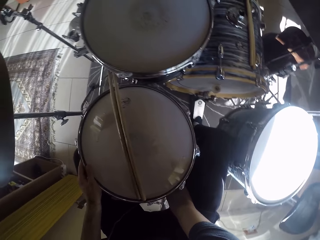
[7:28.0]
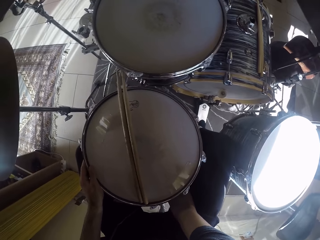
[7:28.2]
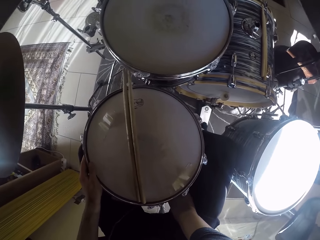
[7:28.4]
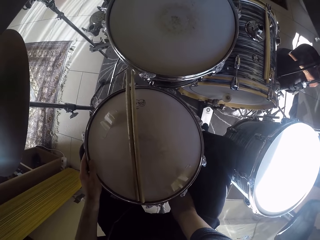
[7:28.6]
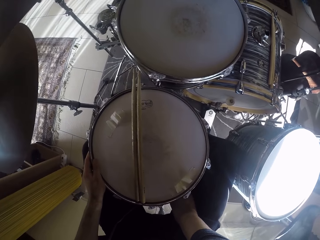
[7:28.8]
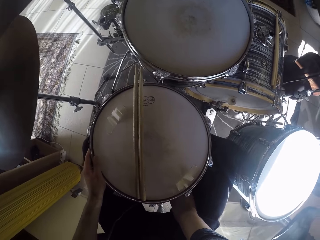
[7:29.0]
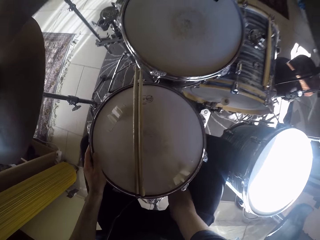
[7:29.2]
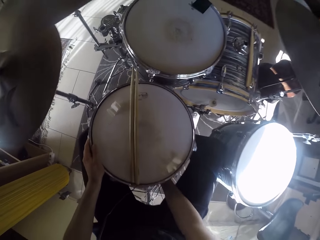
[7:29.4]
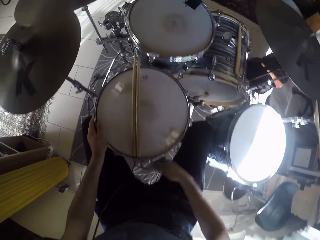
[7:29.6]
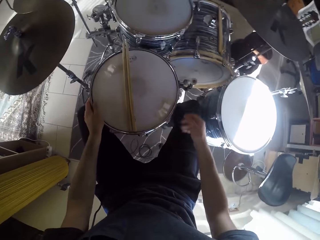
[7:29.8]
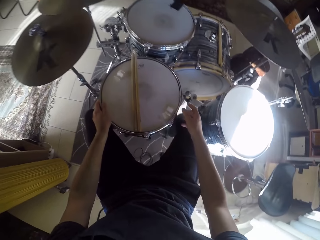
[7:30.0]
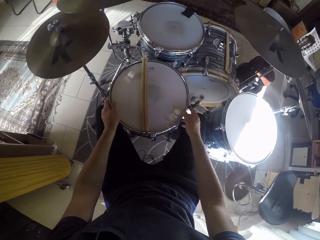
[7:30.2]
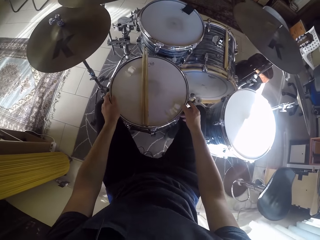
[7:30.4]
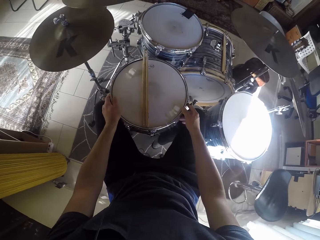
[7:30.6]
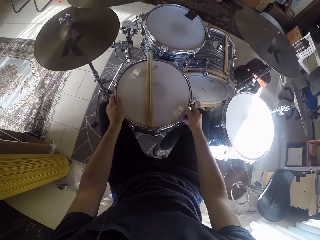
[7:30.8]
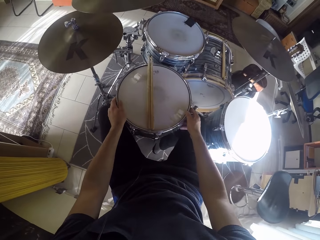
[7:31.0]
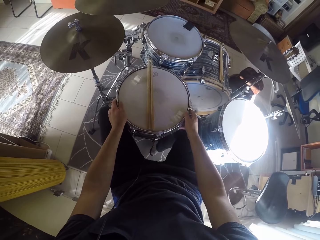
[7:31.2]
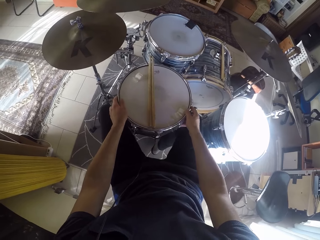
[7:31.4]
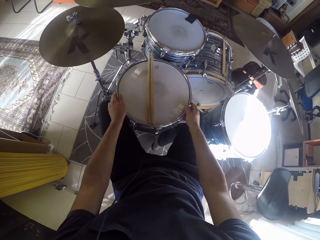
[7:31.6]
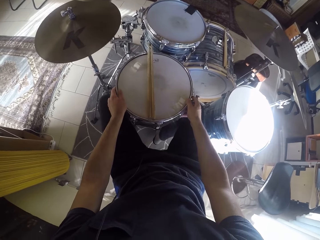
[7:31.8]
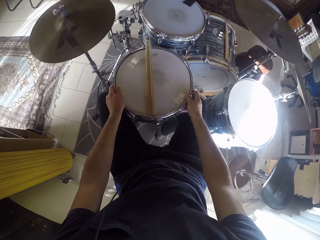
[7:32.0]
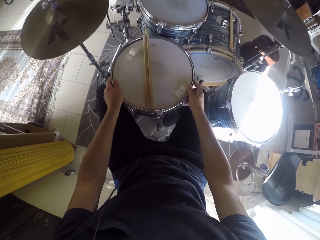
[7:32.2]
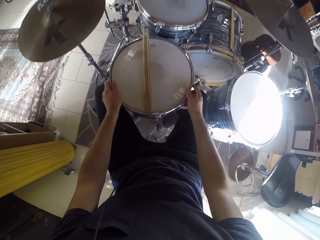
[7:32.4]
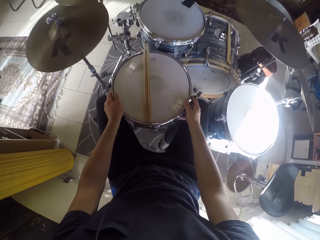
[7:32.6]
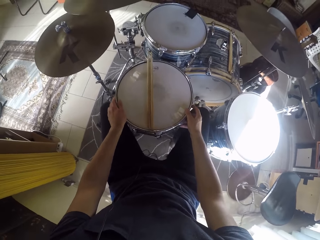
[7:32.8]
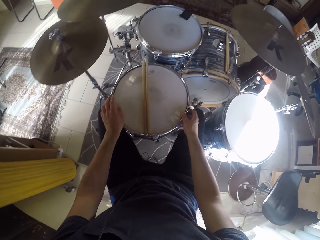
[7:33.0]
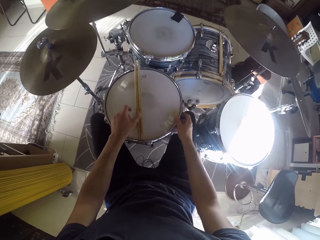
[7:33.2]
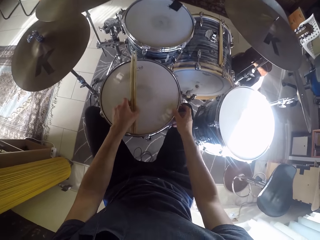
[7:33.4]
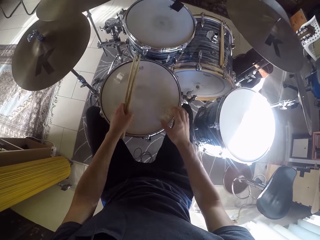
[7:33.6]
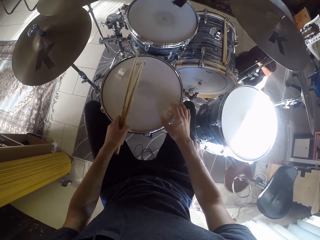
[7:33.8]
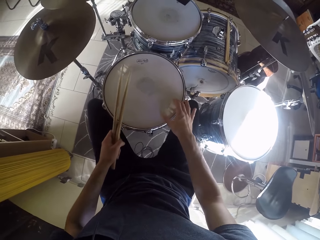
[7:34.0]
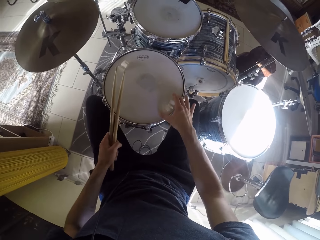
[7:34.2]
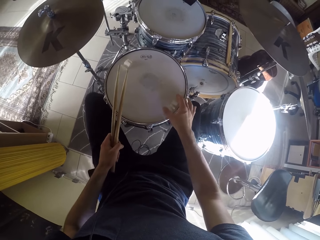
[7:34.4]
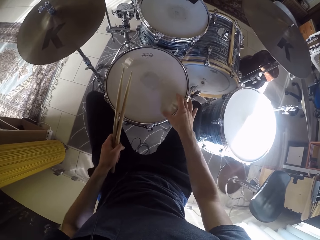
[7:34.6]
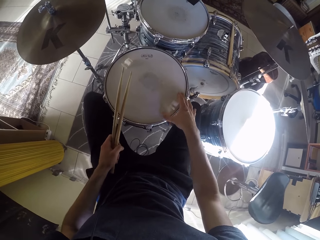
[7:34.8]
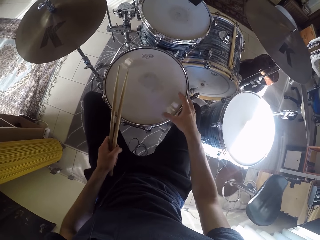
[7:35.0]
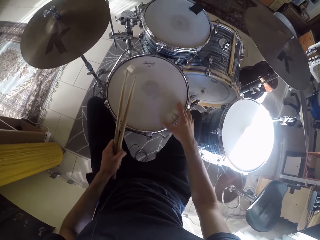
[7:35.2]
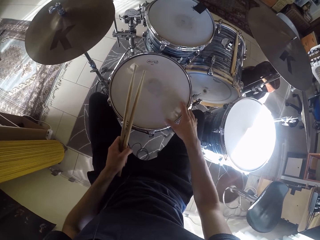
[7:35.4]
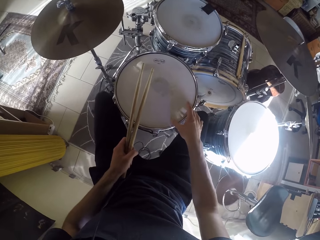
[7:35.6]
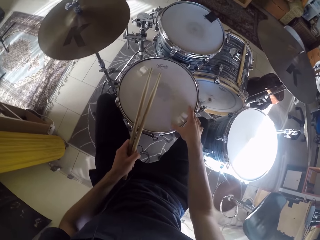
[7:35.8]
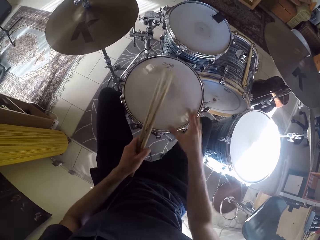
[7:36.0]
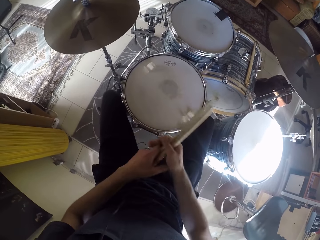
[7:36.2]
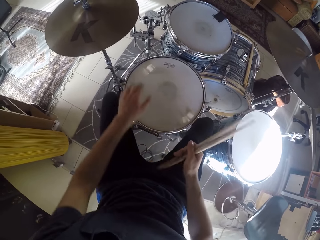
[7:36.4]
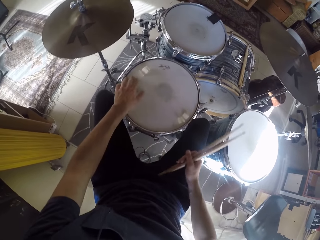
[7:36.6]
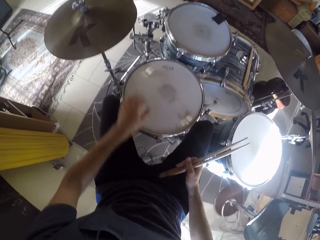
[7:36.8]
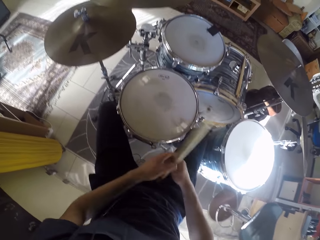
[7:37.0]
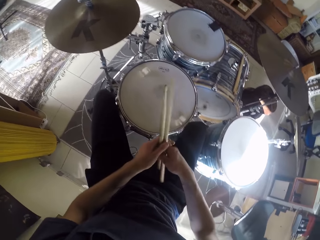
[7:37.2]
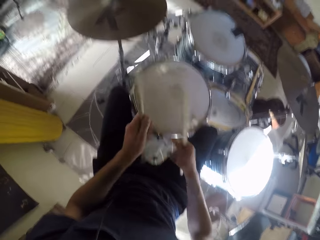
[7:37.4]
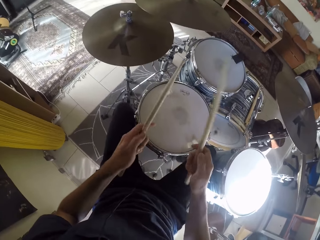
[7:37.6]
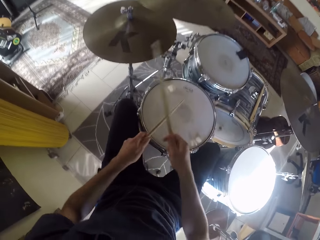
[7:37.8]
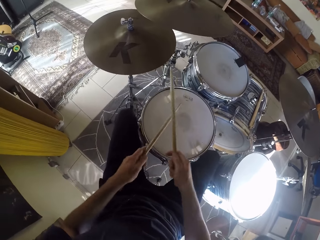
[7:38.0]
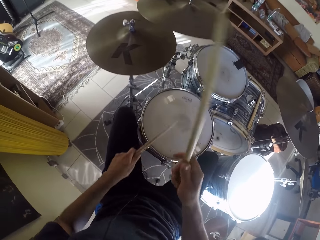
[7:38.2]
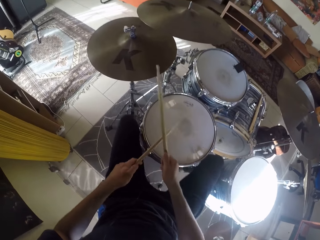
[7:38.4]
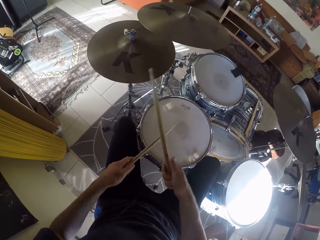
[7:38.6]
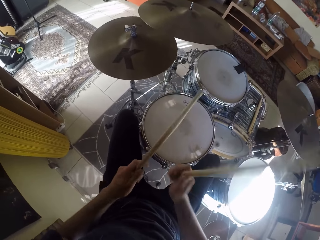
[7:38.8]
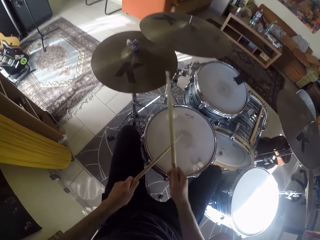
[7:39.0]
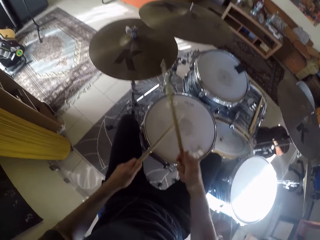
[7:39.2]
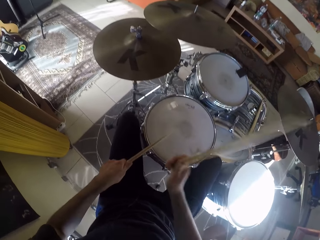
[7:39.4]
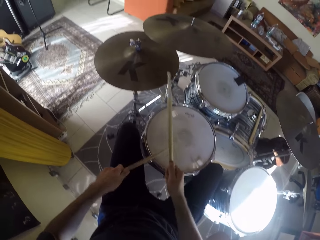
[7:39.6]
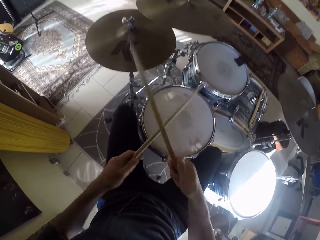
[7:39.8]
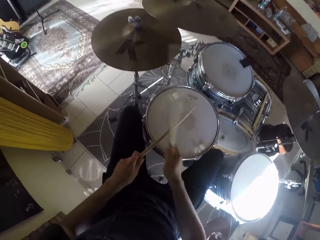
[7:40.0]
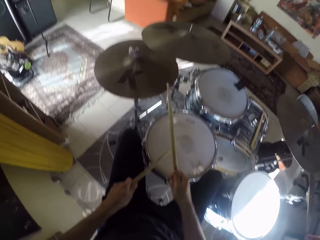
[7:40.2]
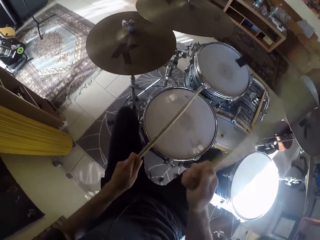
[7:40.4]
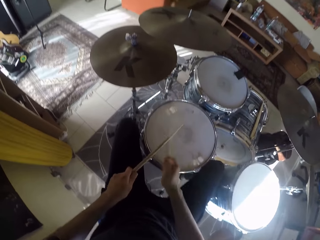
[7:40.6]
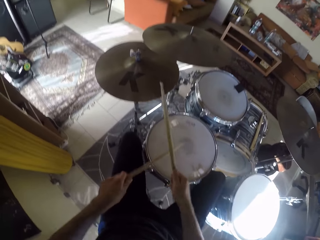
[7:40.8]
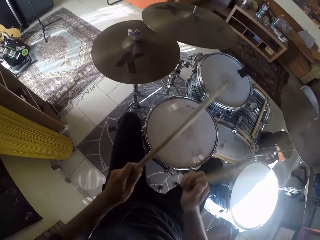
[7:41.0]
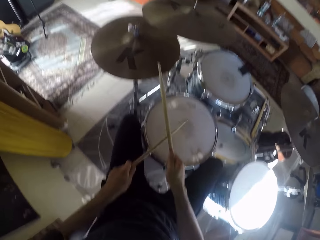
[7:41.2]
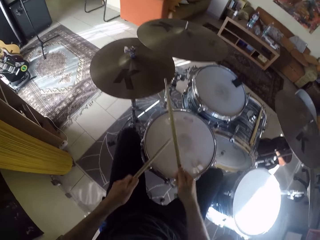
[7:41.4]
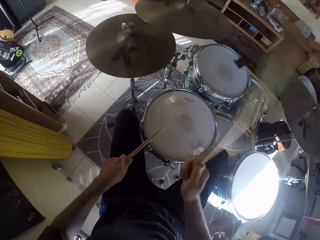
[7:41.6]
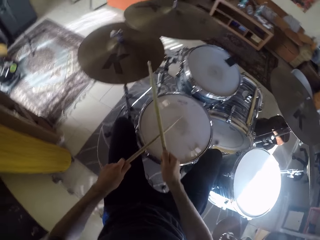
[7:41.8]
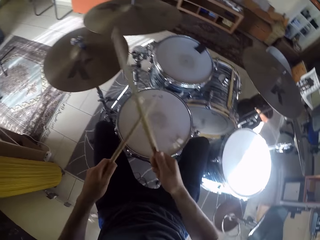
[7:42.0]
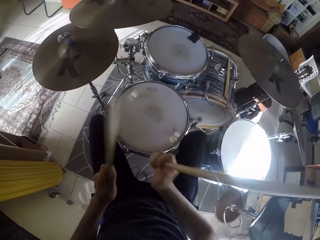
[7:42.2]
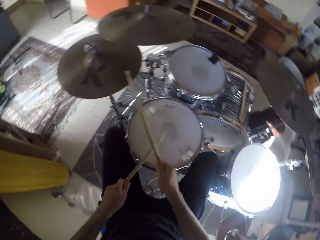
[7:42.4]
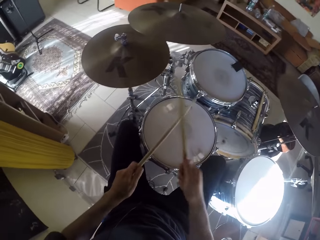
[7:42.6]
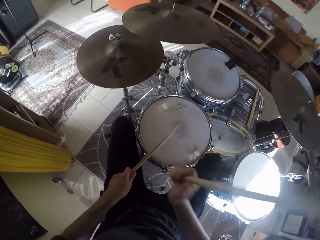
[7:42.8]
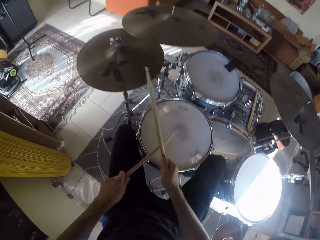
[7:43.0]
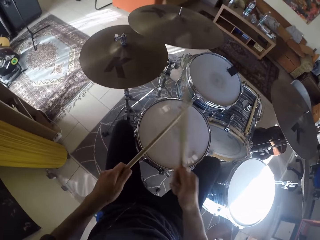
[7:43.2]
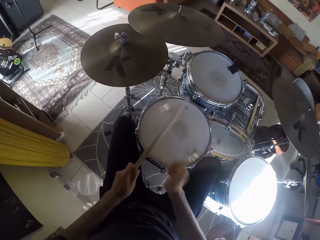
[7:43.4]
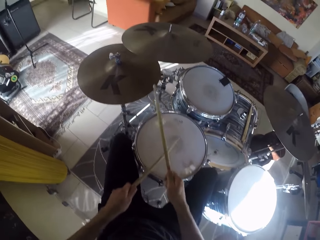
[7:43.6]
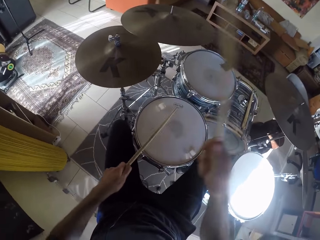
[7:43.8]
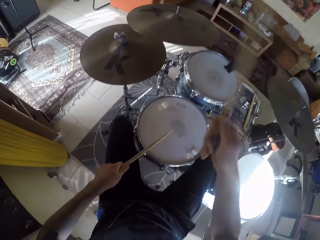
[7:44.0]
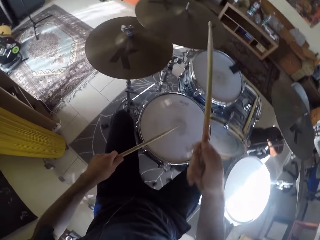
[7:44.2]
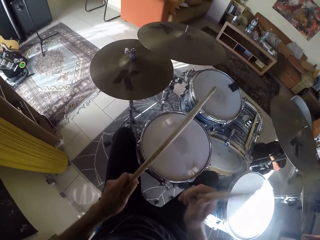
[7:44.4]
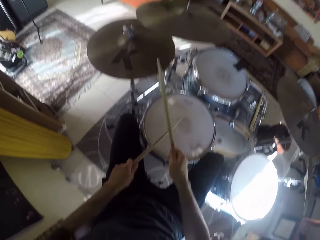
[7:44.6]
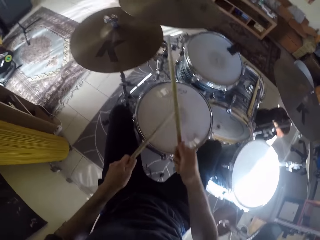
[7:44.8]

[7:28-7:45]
The camera wearer adjusts the drum. He plays the bass drum with his right leg. He steps on the drum. He picks up the drumsticks from the drum with his left hand. He touches the drum with his right hand. He moves his left leg. He moves the drumsticks from his left hand to his right hand. He touches the drum with his left hand. He takes one drumstick from his right hand with his left hand. He plays the set of drums with the two drumsticks in his hands. He plays the bass drum with his right leg. He moves his left leg.

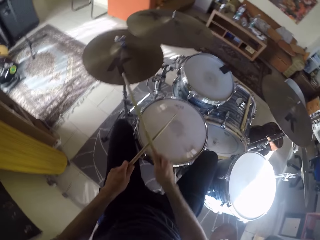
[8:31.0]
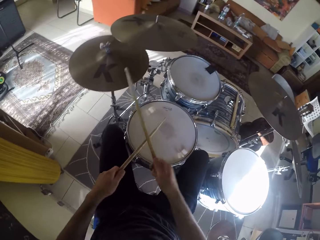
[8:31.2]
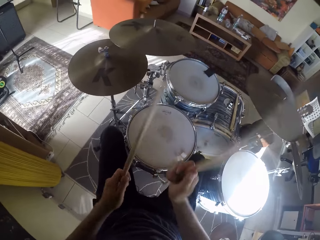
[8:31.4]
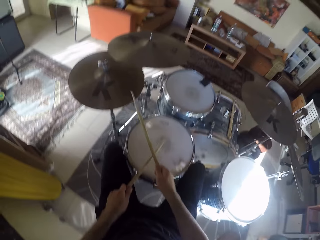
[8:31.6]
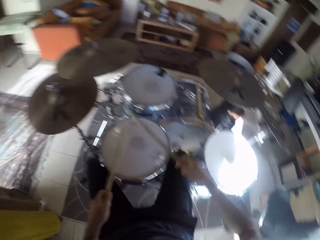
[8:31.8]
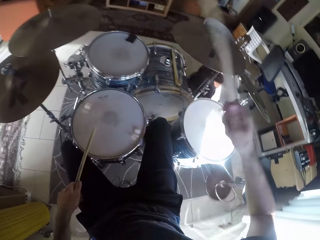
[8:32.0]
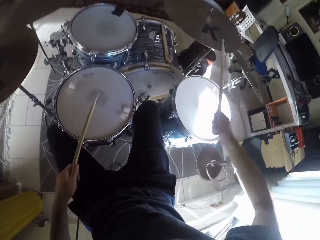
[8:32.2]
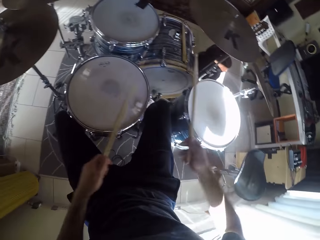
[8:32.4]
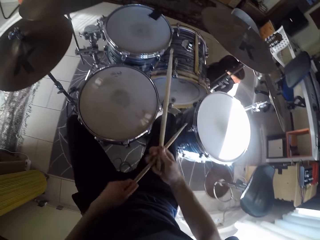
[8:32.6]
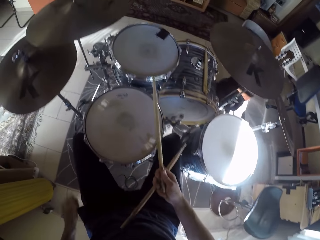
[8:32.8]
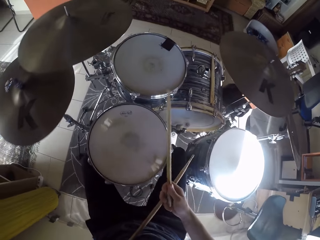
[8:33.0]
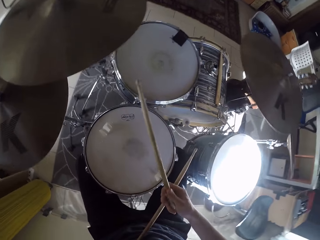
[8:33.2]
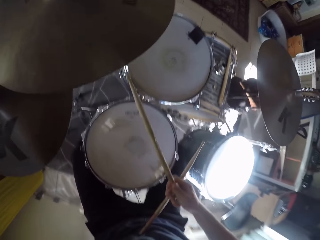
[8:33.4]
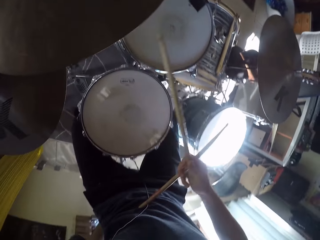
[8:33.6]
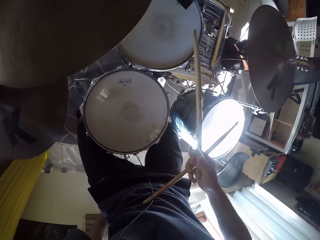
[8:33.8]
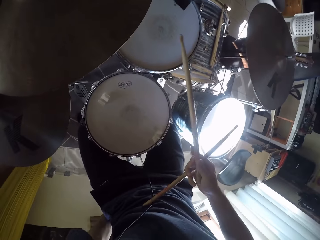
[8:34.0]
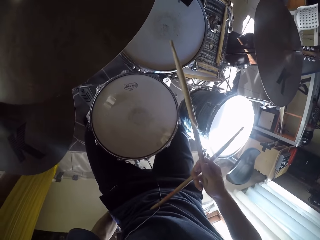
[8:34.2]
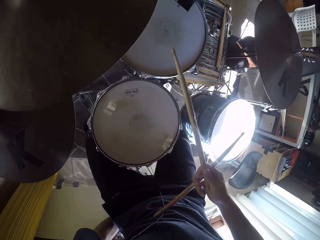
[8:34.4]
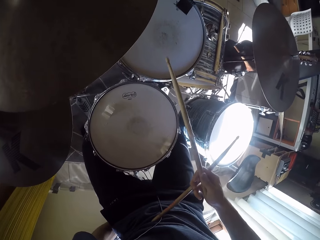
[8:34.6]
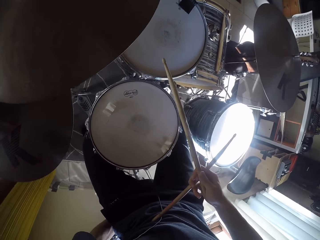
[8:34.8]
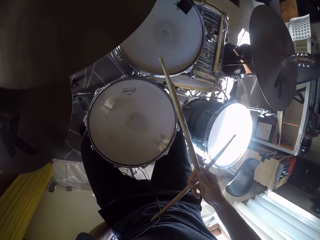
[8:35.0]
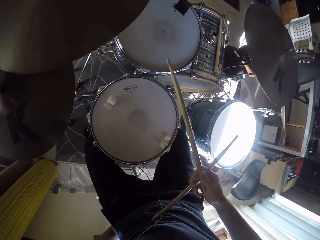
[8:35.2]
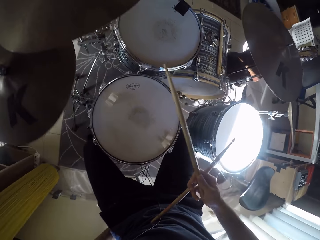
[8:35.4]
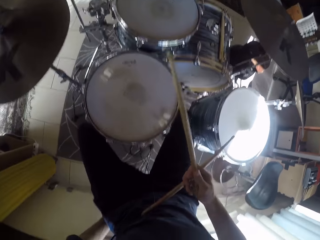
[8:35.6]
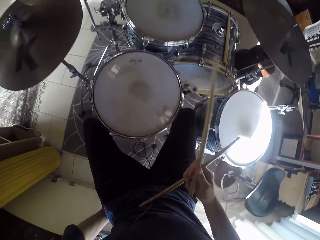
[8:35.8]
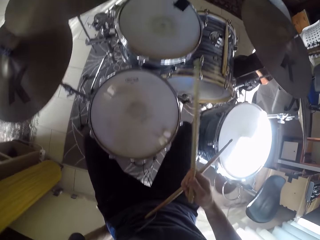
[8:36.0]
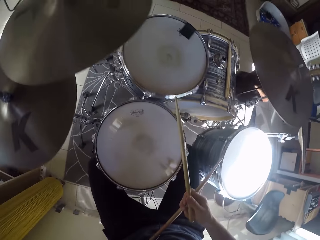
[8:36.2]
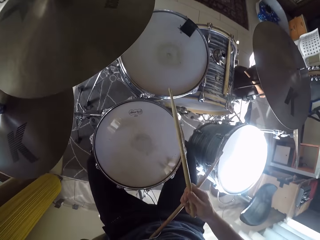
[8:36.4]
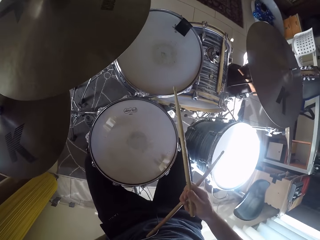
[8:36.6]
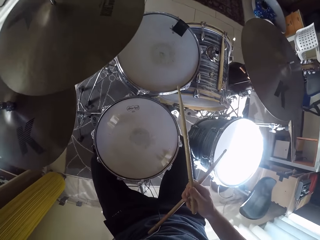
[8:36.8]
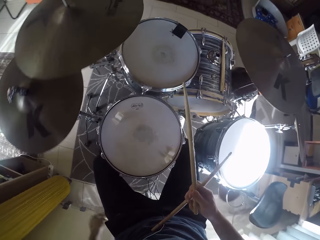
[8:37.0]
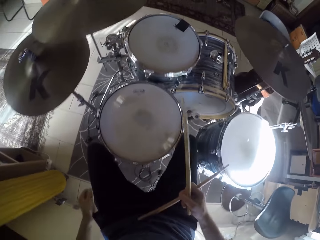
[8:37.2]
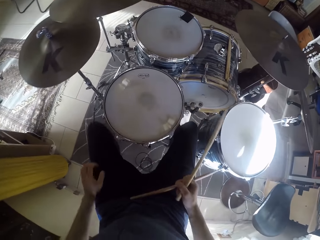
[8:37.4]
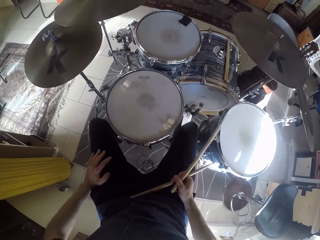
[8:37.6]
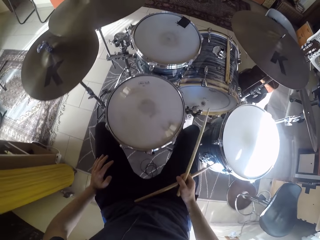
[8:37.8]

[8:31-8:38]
The camera wearer moves the drumstick in his left hand to his right hand. He stands from a stool. He adjusts the stool with his left hand. He sits on the stool. He touches the stool. He stands from the stool. He sits on the stool.
